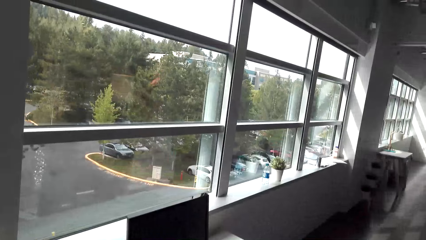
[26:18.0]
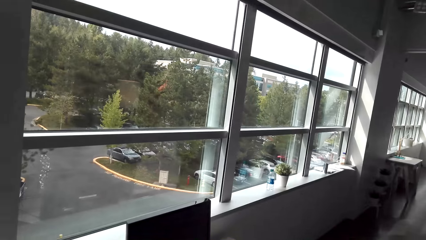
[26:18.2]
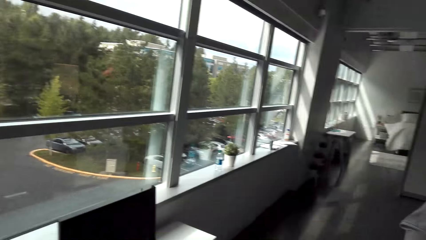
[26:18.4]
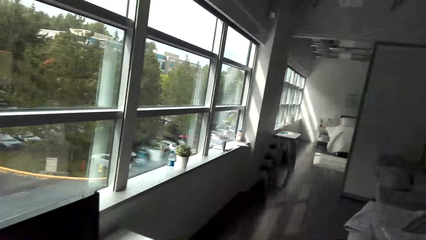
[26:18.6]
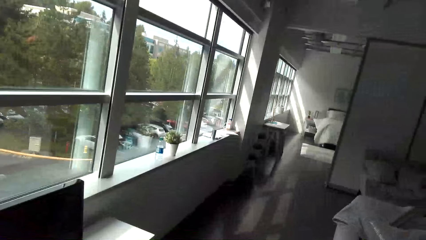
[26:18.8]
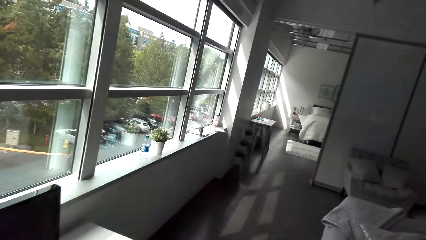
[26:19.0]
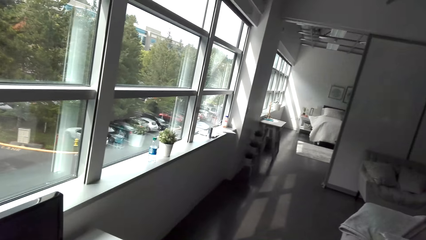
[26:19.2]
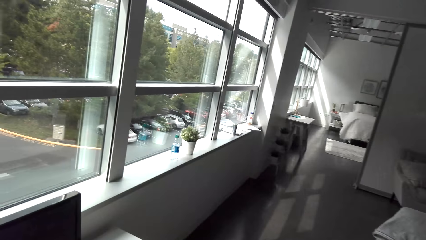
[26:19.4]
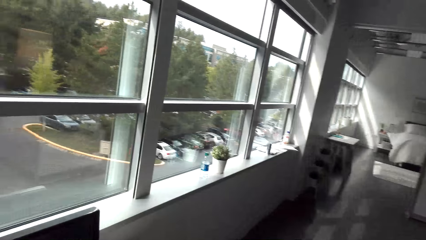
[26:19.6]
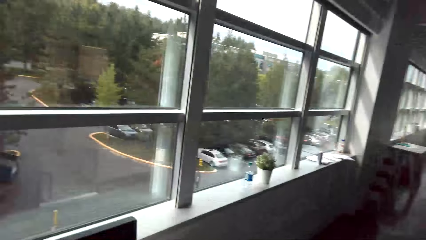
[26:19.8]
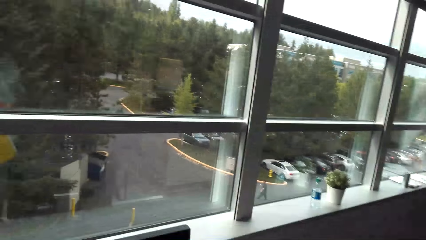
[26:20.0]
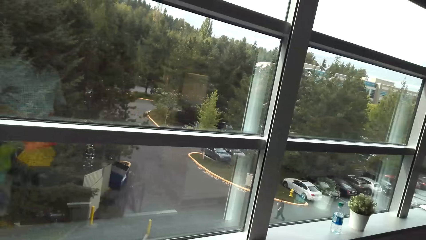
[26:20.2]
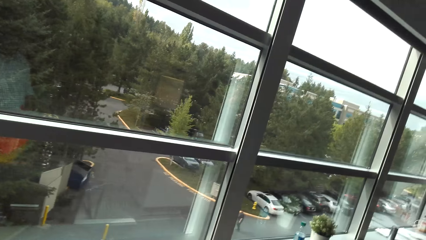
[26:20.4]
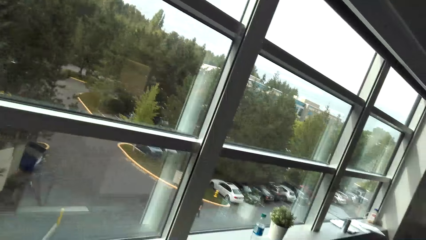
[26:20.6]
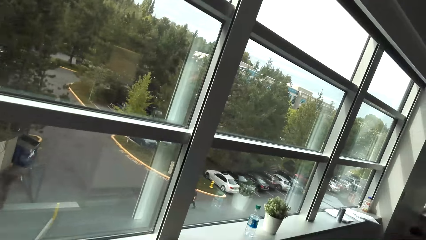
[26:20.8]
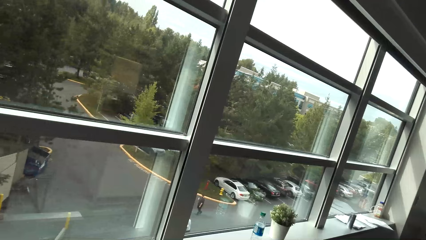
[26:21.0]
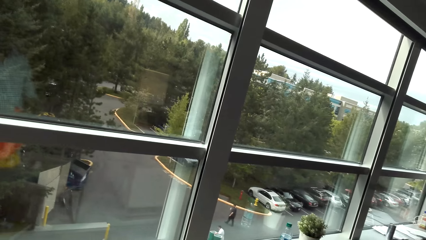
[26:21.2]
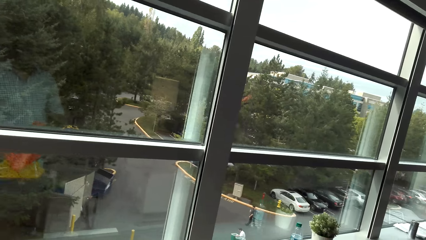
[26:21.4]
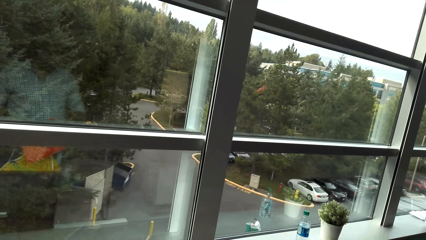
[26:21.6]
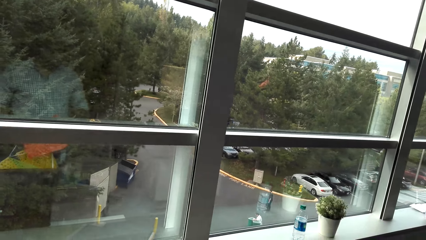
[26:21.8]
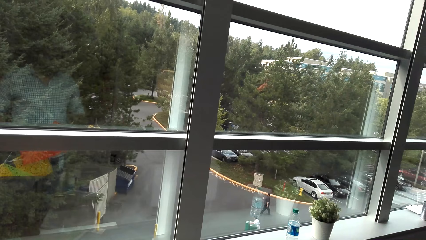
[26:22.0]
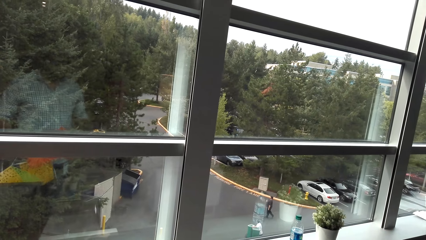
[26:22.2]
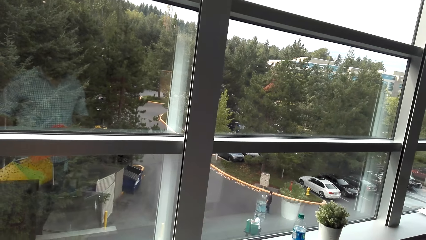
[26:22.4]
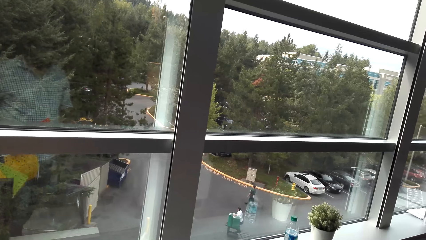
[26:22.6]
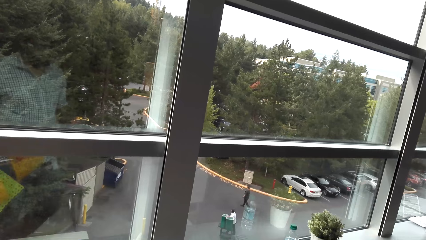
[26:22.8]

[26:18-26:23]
The camera wearer stretches flowers in front of a window.

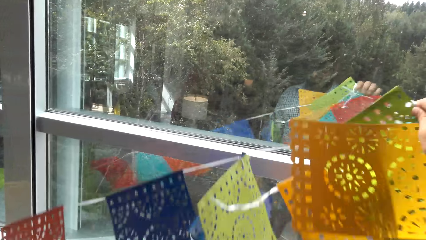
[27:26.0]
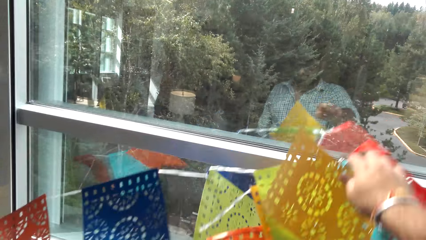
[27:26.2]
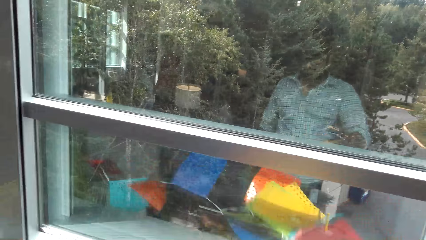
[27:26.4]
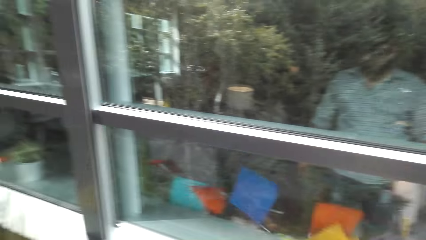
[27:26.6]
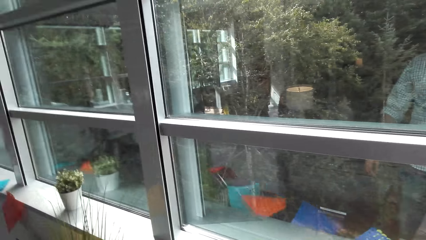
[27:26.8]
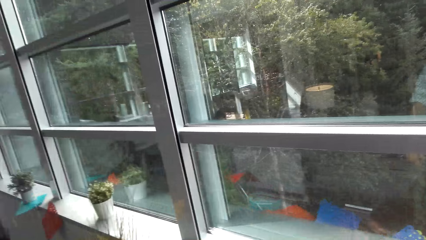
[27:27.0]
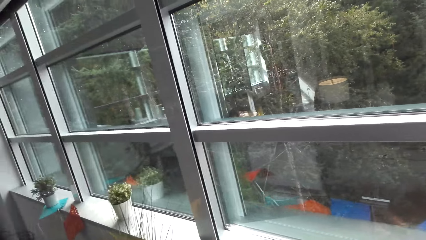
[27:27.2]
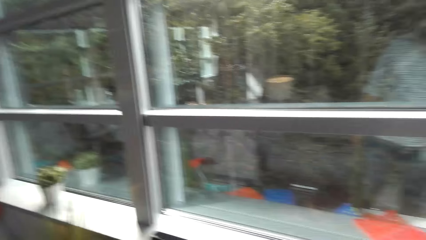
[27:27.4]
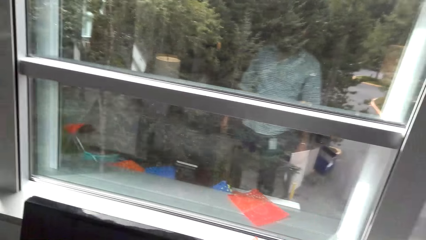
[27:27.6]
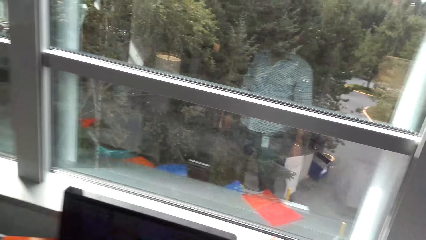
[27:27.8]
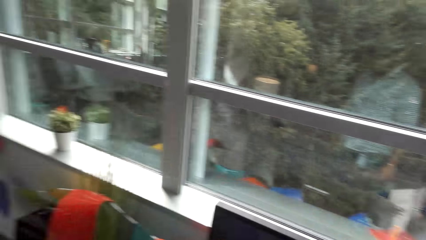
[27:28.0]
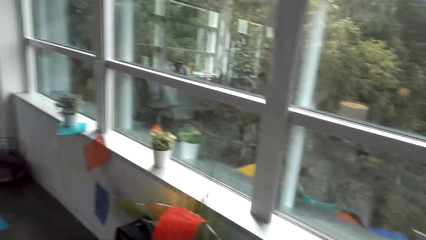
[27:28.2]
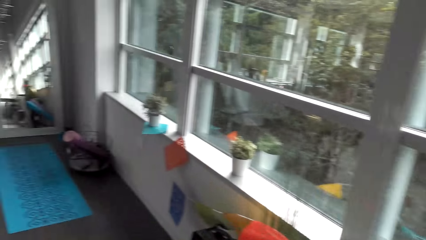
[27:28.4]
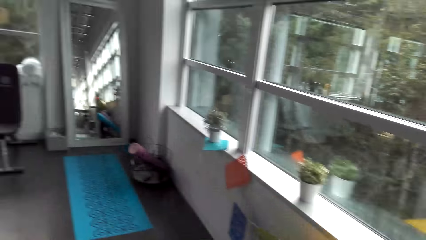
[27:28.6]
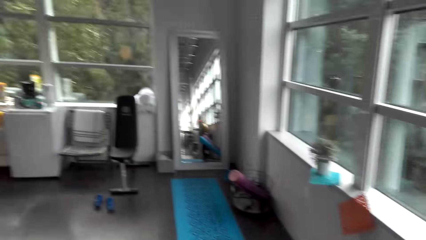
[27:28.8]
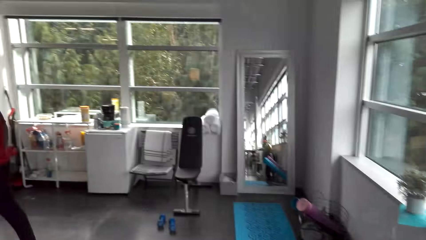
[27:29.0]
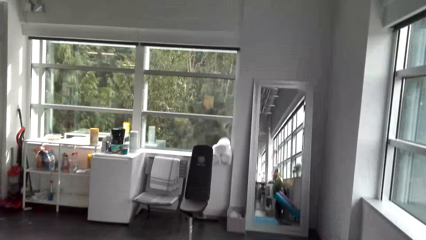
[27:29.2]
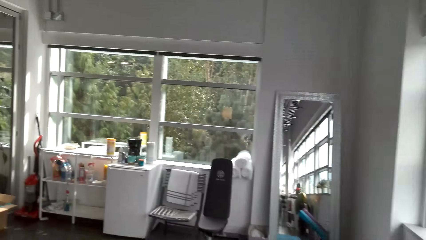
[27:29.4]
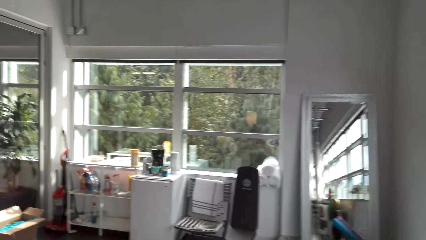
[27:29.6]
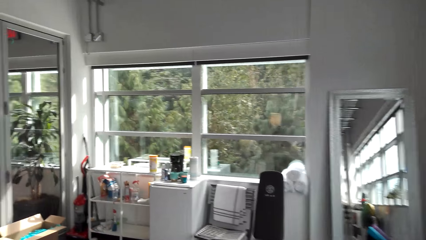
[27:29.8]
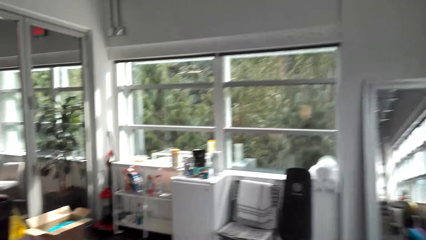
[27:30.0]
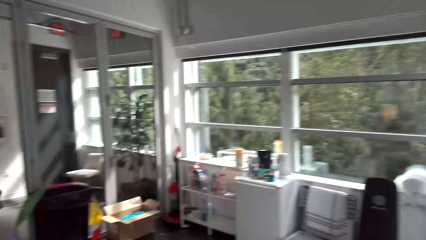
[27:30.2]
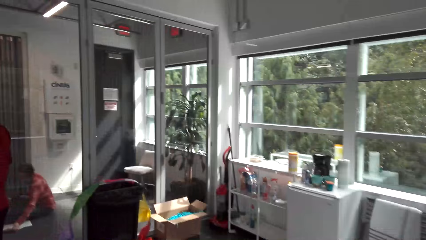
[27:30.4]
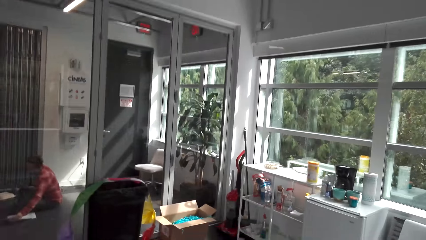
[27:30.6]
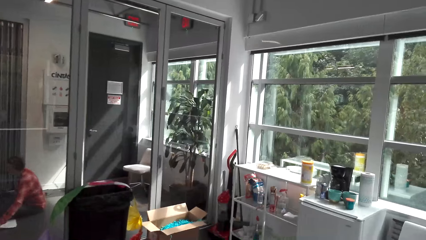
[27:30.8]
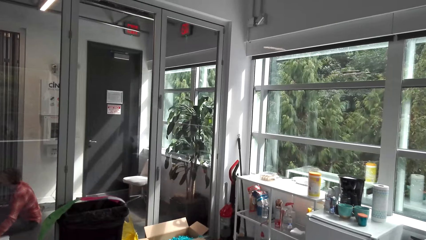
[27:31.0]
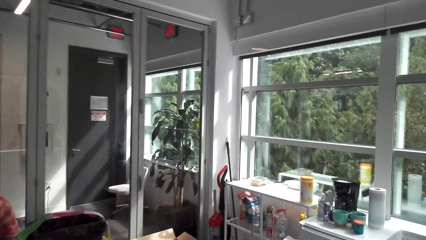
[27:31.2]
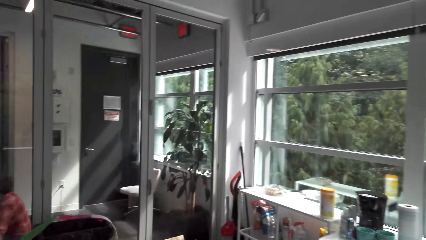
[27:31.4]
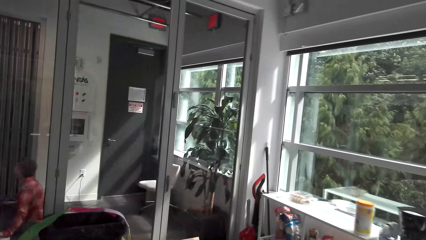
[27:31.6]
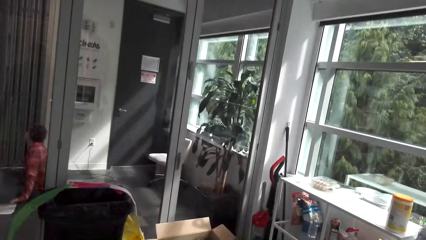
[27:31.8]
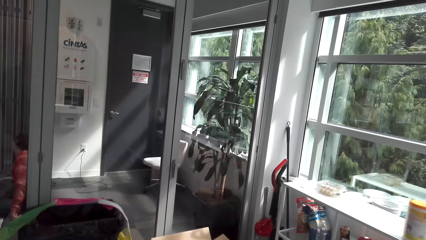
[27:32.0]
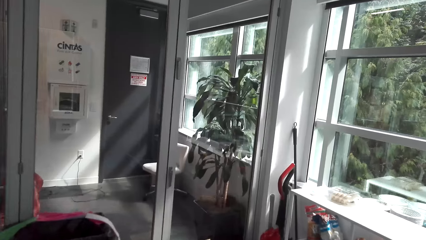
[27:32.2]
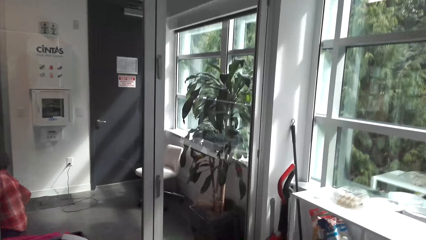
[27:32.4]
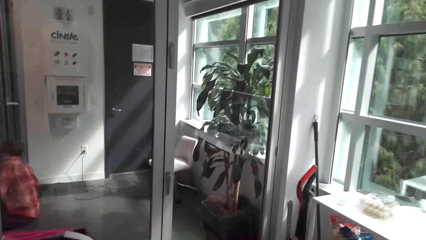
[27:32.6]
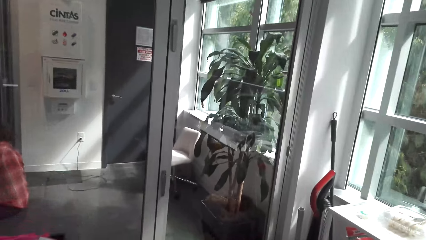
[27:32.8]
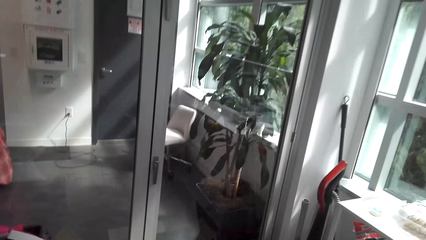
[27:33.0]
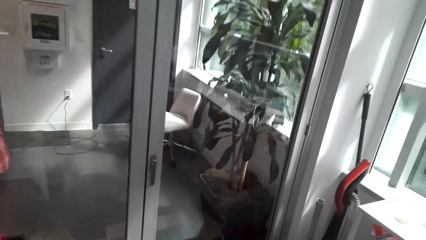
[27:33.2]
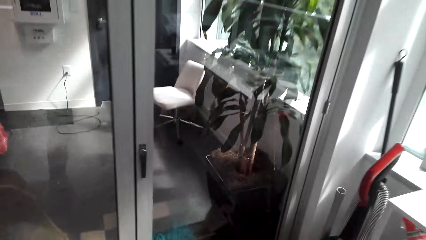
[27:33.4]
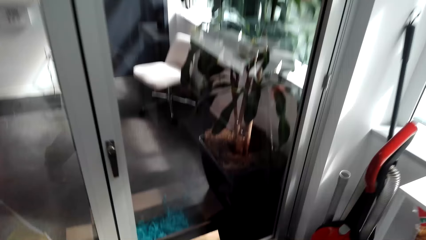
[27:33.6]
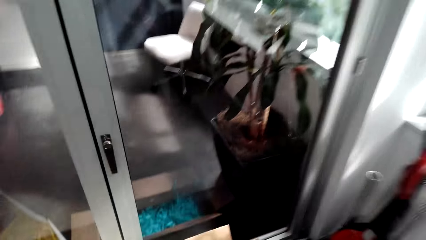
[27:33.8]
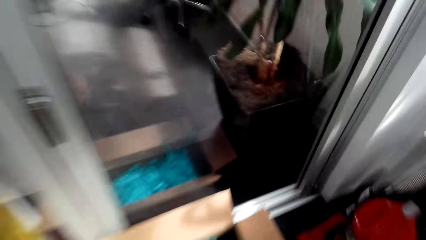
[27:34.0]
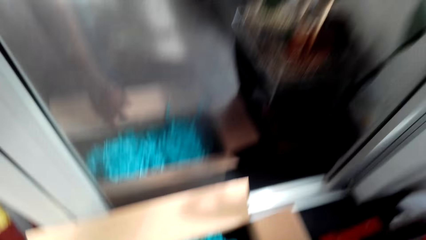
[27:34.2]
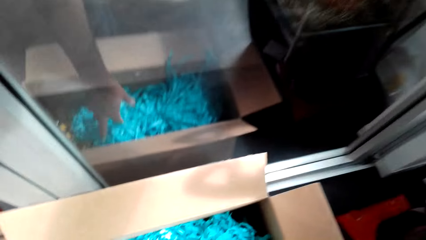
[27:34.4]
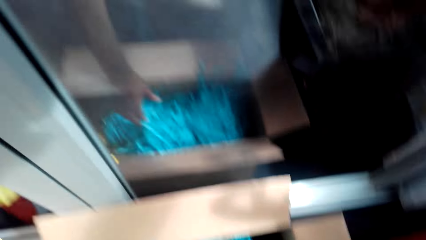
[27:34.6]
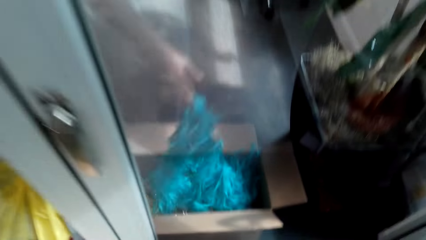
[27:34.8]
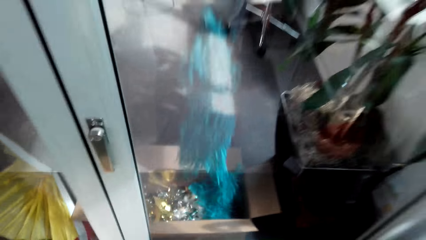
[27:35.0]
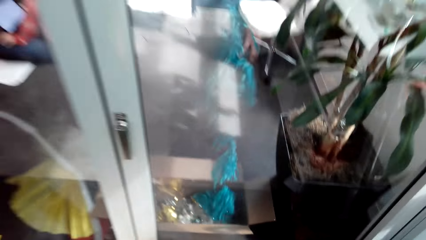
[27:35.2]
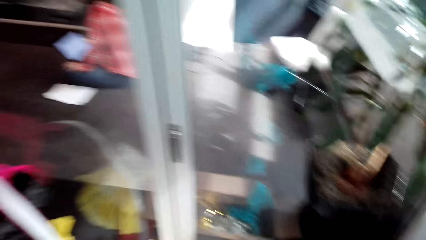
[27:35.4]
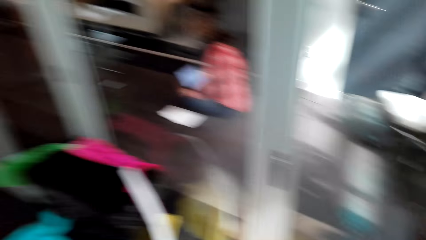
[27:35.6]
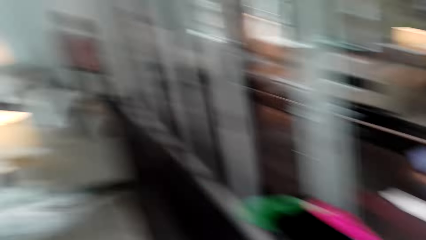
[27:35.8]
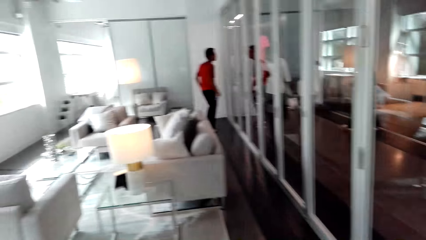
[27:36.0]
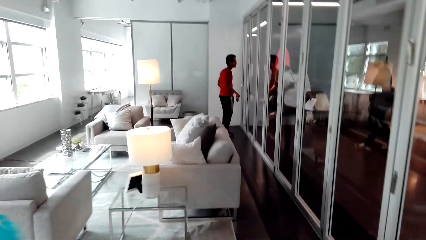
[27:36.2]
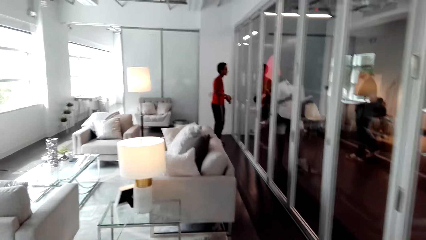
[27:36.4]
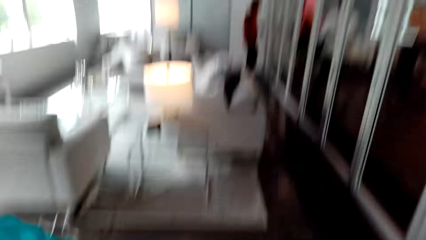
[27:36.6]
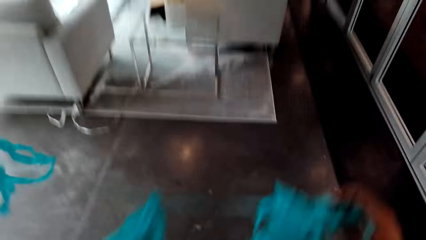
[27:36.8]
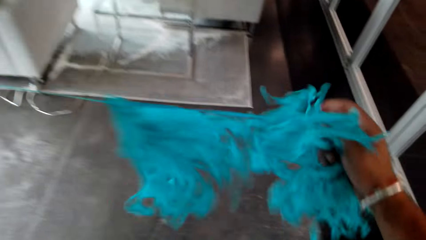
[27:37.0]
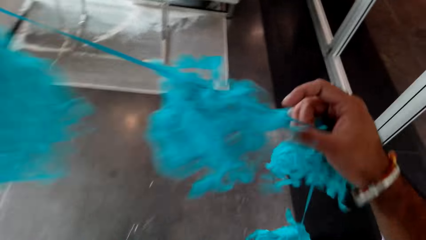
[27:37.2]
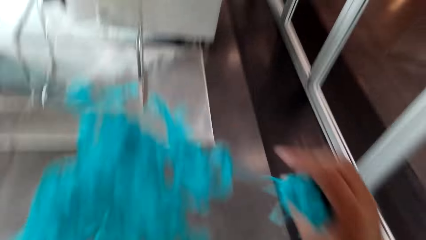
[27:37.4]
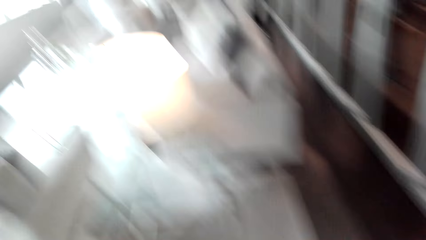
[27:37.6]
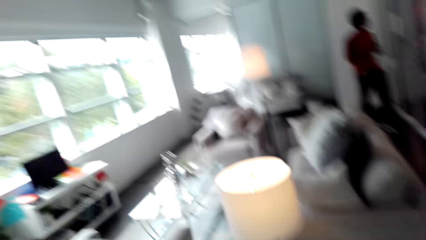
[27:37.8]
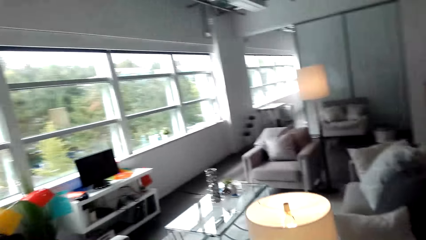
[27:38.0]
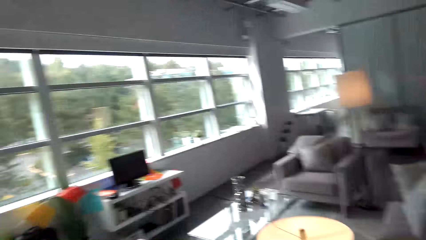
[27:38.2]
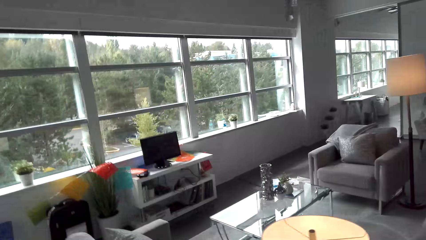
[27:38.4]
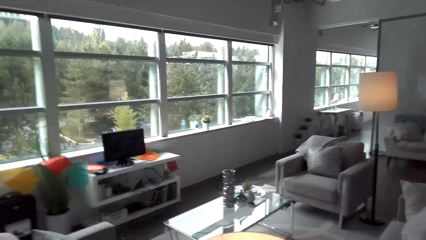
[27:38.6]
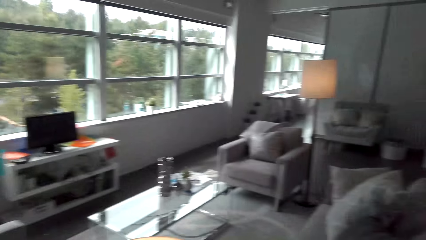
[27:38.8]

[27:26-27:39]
The camera wearer walks towards another room wall. They pick flowers from a box on the floor along the wall. A man stands at the far end of the wall. The camera wearer stretches the flowers on the way inside the room.
